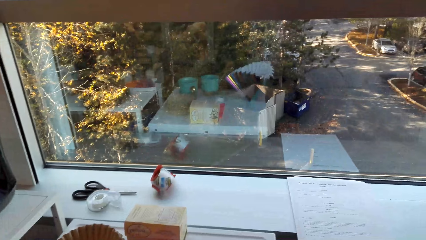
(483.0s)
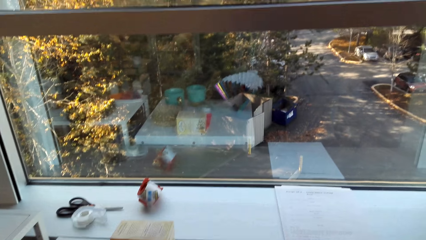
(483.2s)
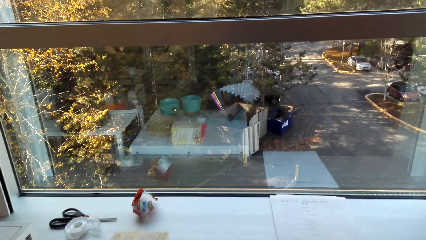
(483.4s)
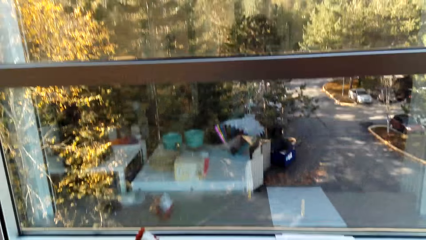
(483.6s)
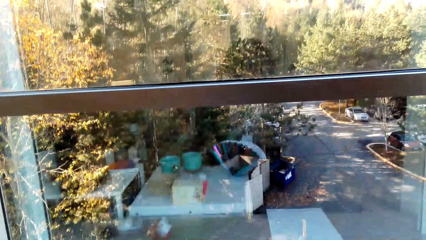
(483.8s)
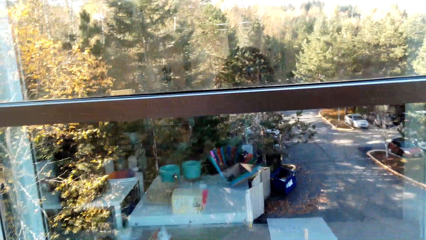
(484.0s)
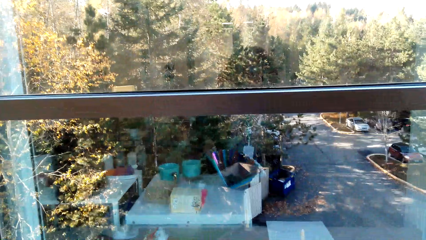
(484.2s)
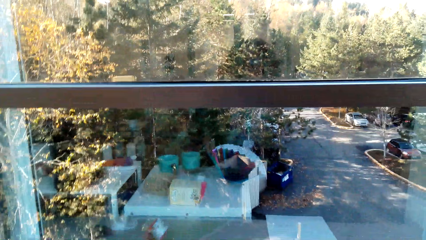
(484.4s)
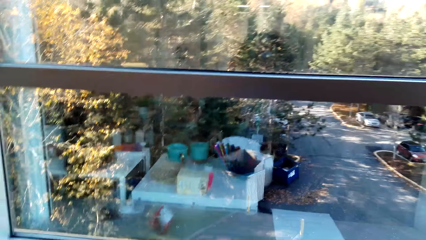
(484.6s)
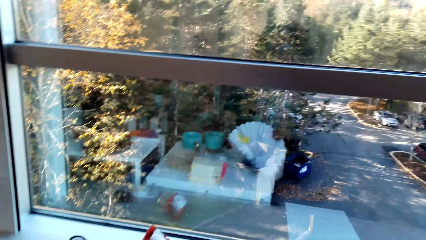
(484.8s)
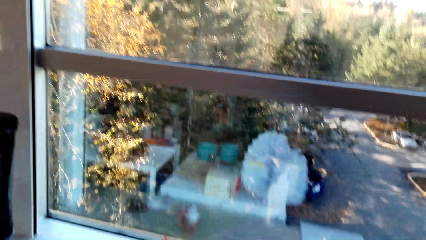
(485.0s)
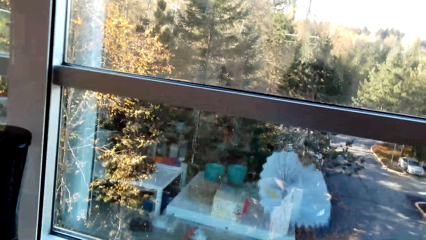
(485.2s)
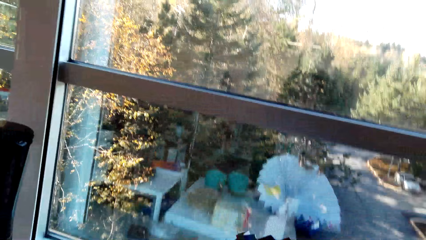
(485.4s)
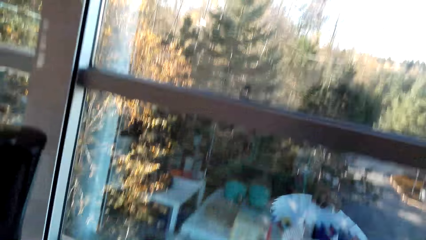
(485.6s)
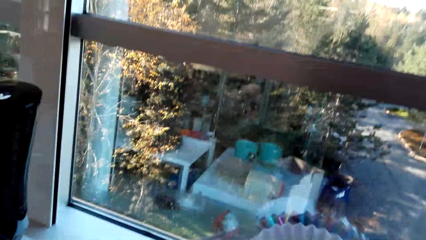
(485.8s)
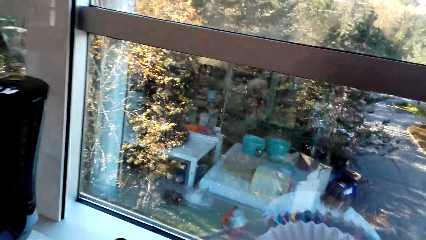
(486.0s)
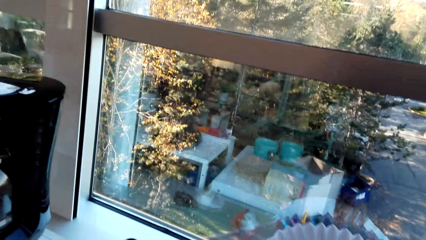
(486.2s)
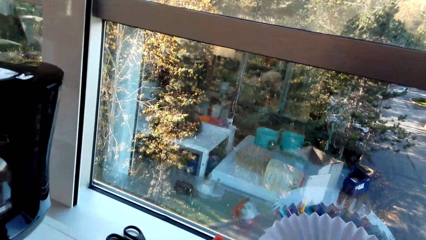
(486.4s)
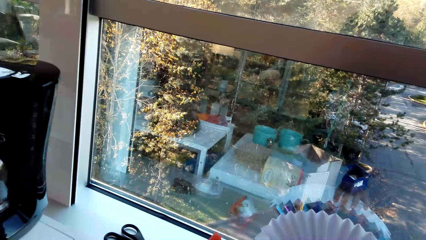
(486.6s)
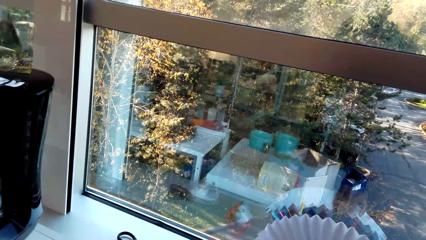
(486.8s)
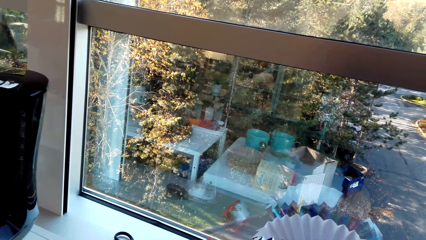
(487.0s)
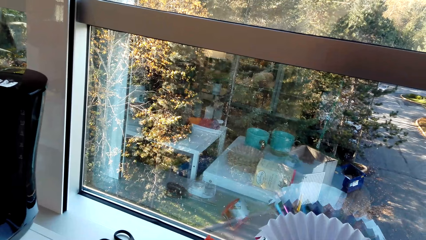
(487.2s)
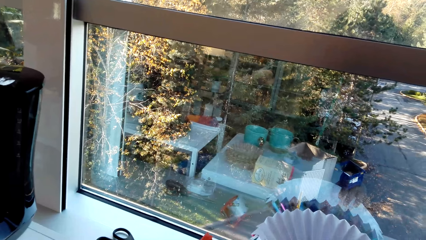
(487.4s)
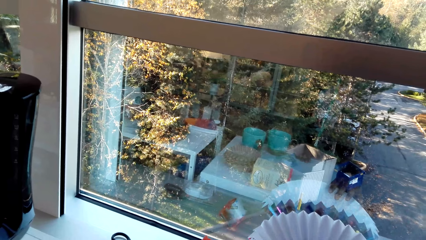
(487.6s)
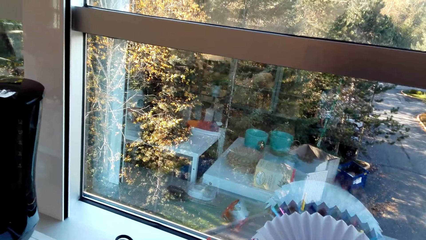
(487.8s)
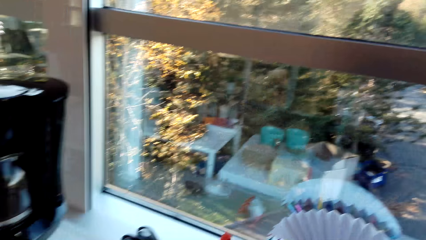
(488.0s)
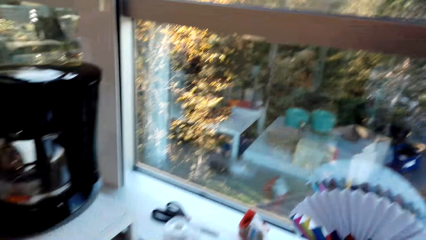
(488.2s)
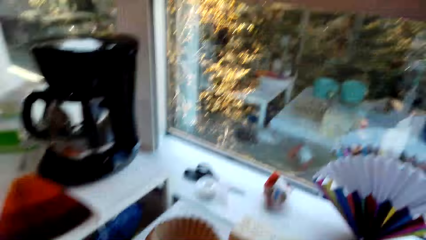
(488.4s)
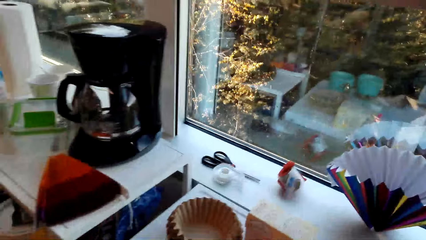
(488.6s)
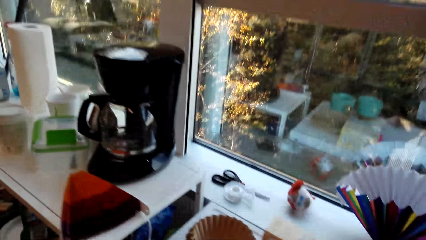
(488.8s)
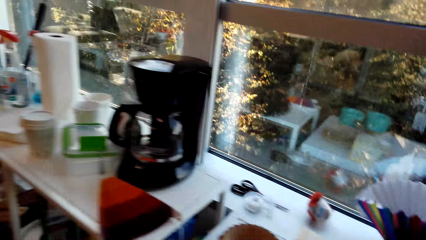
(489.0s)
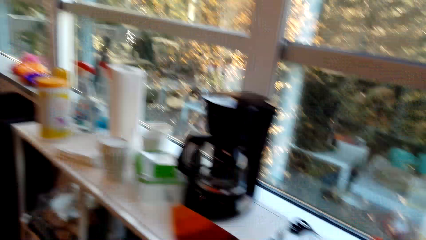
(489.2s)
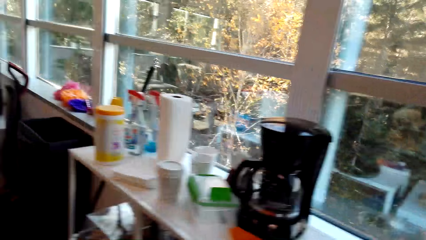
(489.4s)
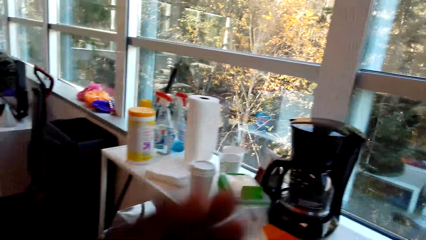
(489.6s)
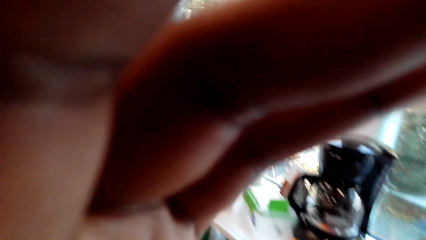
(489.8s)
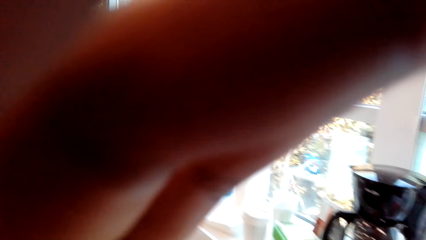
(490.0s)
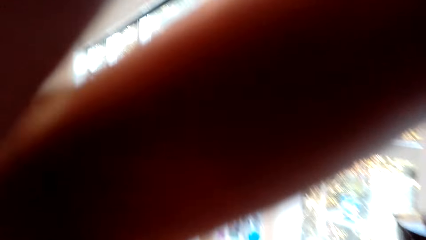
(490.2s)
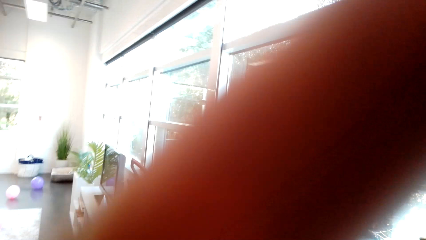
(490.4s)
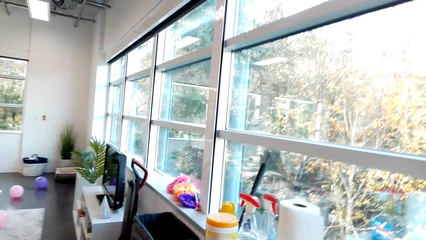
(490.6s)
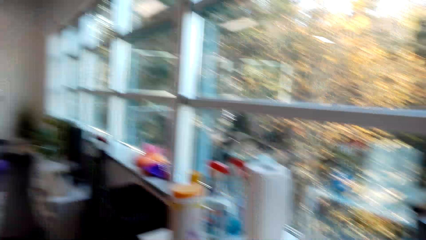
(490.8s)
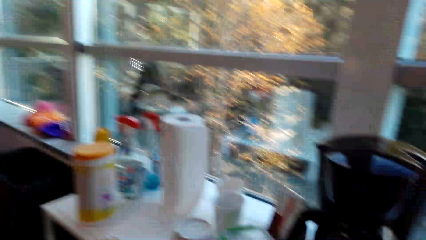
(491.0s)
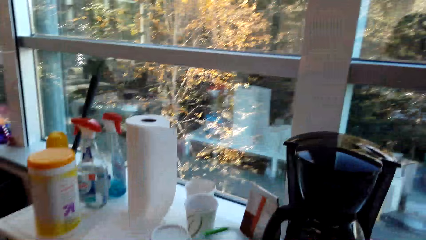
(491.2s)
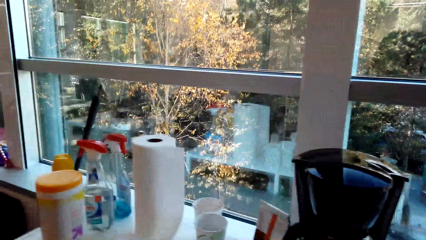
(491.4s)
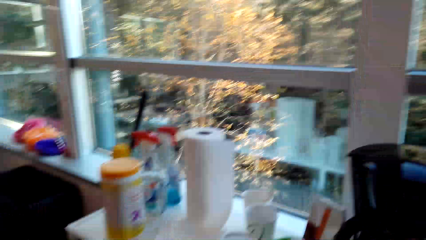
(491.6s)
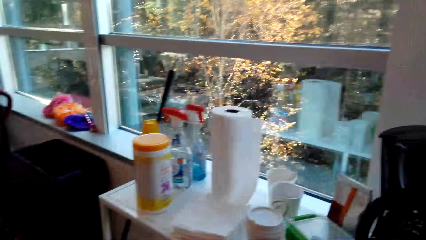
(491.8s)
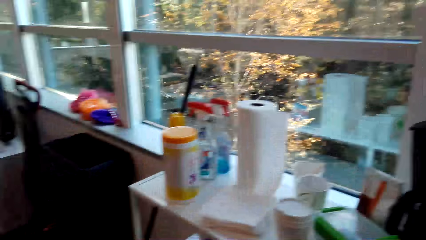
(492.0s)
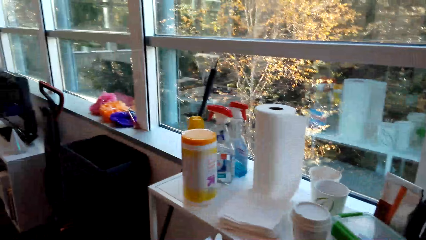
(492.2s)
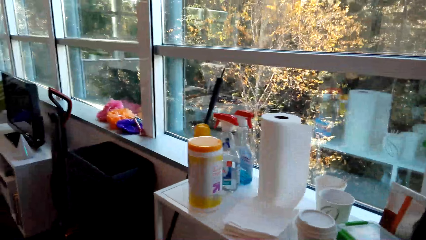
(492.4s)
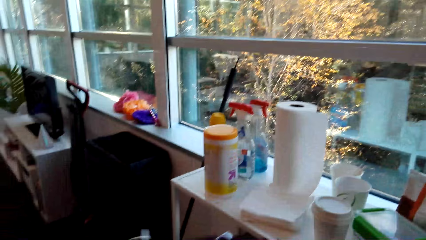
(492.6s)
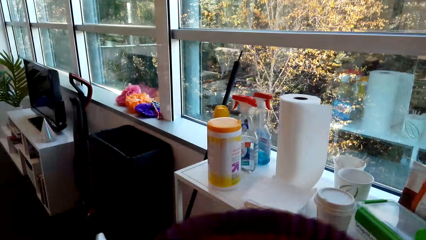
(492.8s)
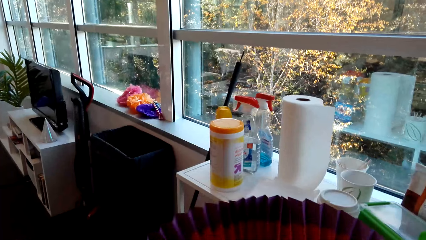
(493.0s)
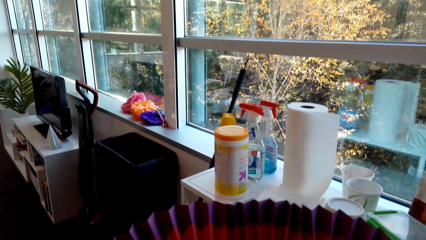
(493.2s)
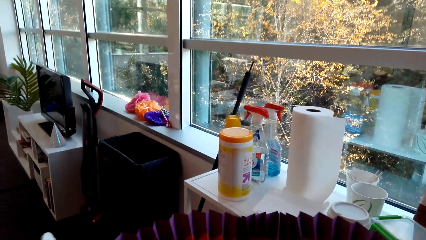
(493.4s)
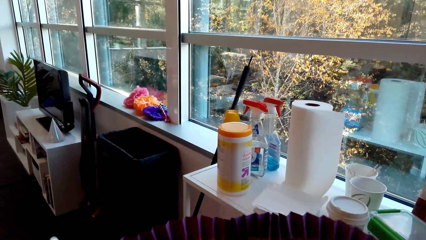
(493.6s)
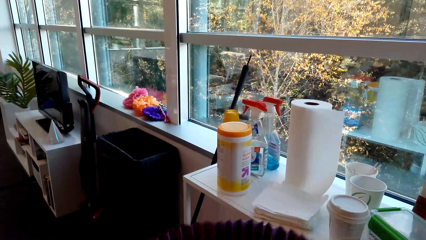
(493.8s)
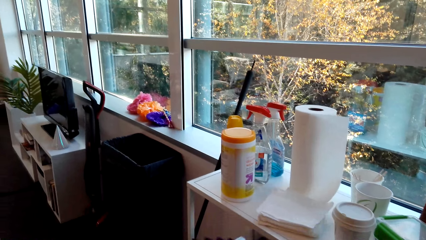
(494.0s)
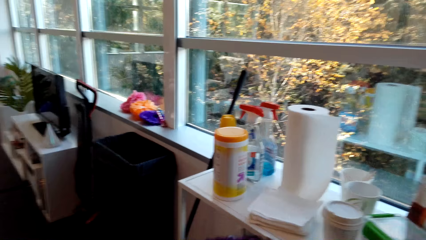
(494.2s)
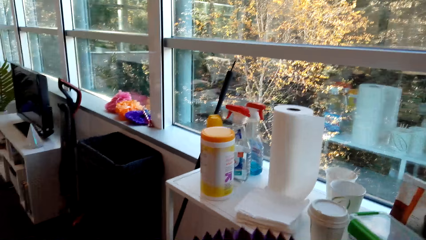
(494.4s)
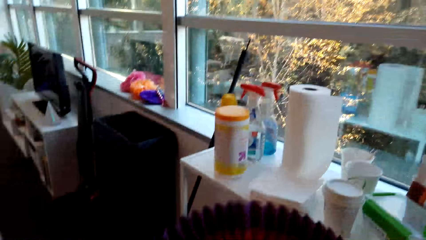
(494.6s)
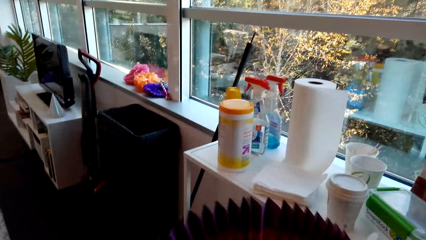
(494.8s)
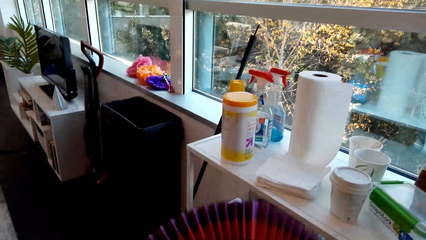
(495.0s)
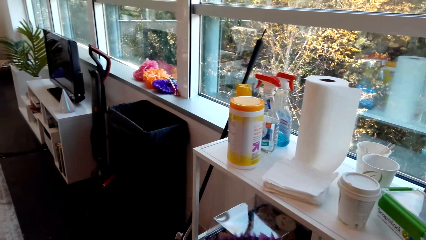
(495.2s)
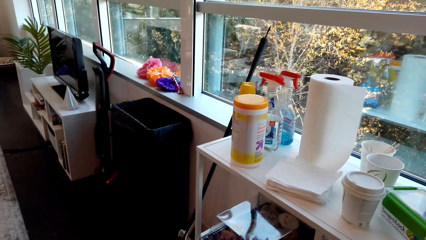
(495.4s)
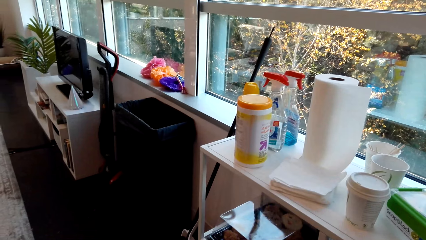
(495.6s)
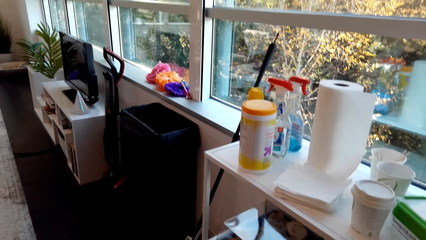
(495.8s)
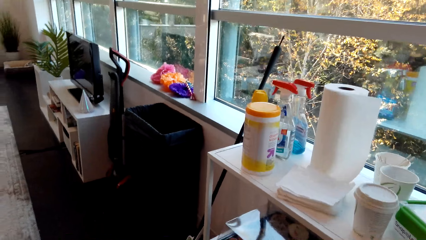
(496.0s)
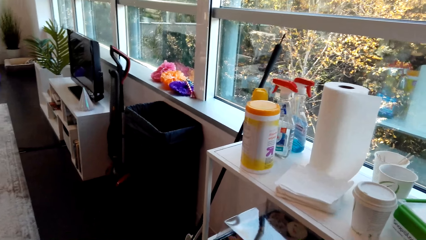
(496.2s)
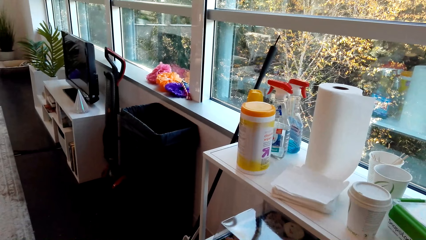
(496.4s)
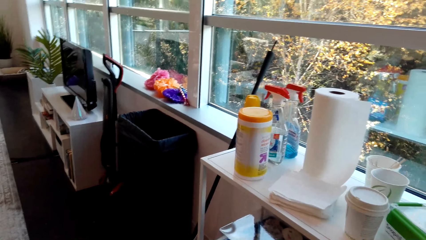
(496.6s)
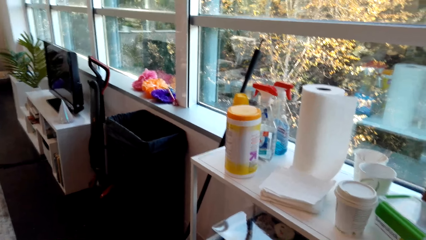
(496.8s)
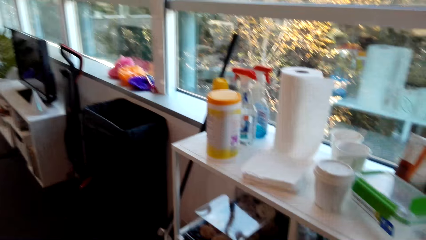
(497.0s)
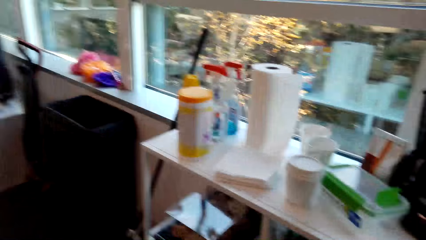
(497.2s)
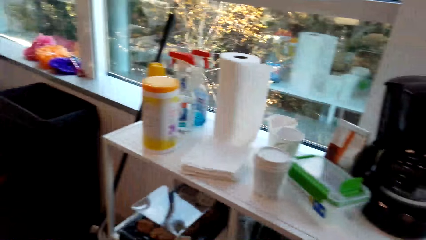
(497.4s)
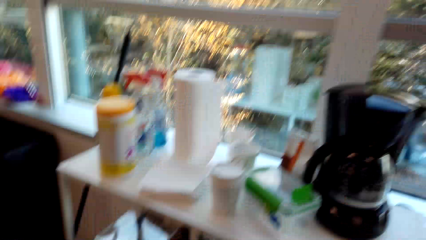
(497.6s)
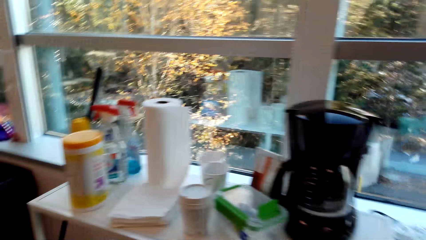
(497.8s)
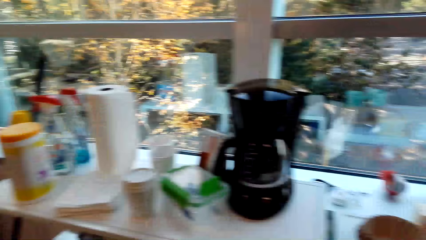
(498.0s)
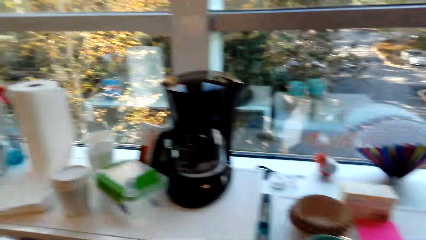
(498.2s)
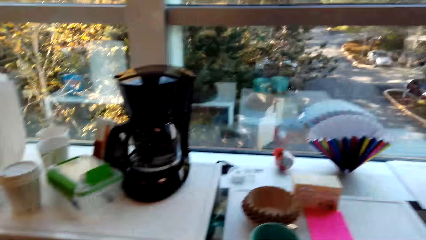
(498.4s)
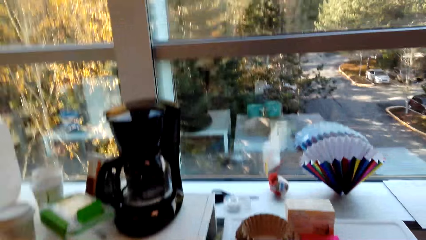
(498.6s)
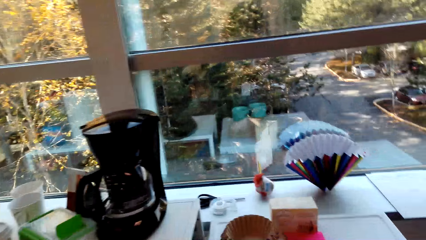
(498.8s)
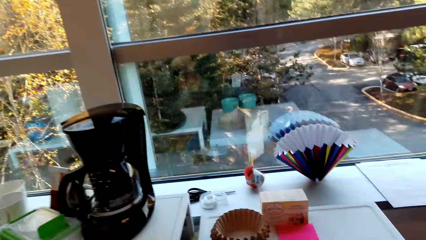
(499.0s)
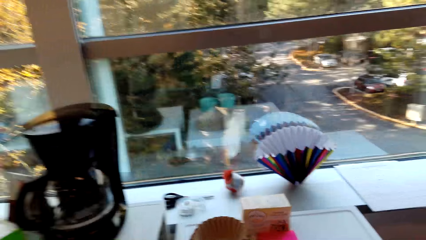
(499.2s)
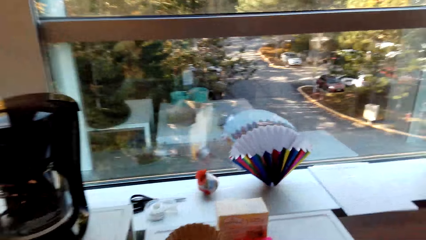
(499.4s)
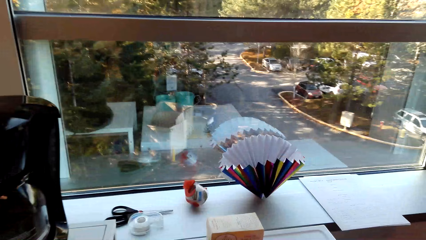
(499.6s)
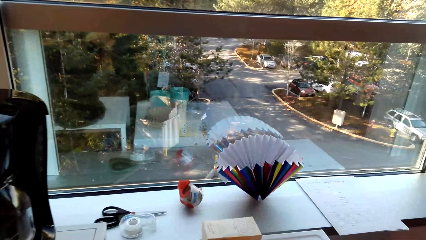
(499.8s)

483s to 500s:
The camera wearer places the paper fan on the fridge. They move in the room. They hold the camera. They adjust the camera. They hold the paper fan. They move in the room.
